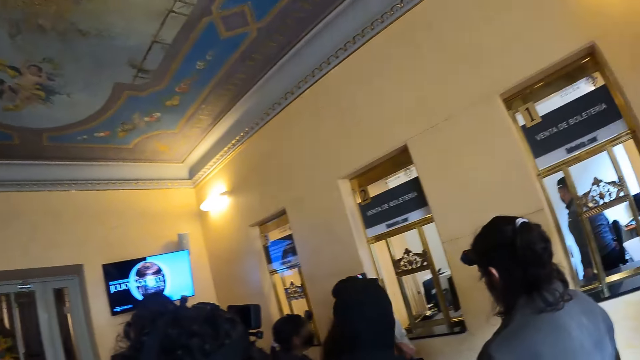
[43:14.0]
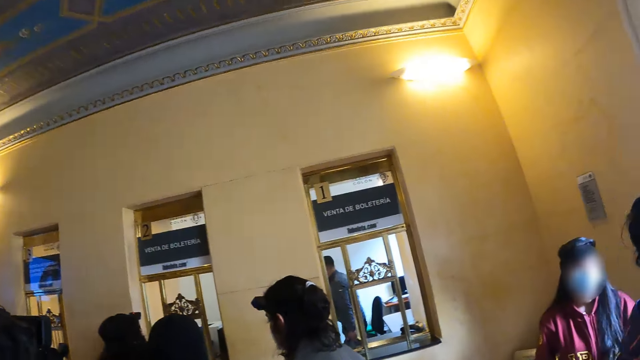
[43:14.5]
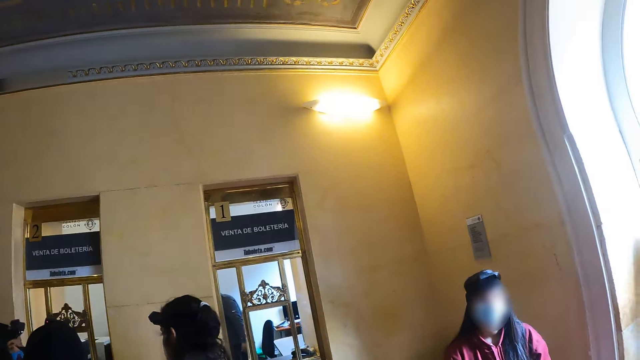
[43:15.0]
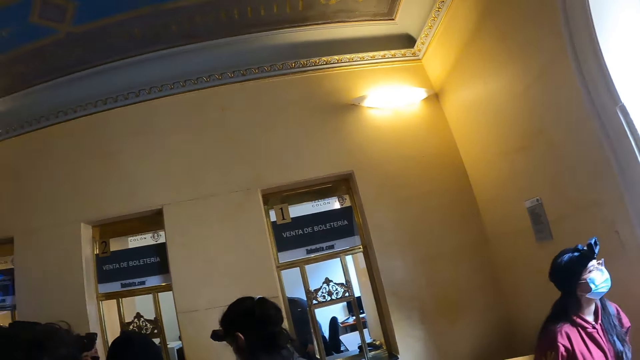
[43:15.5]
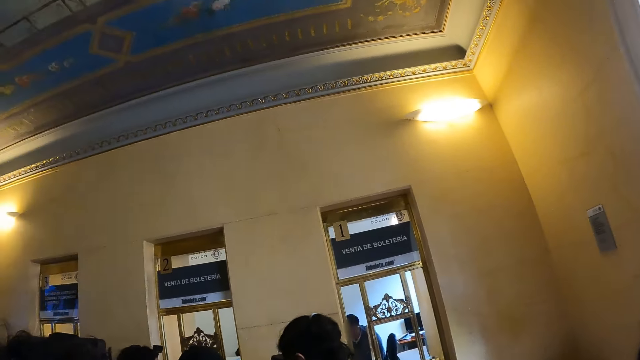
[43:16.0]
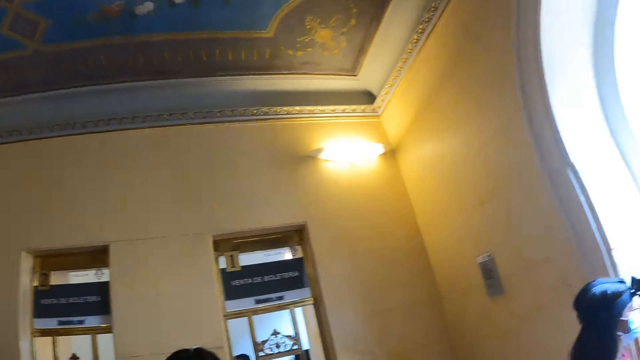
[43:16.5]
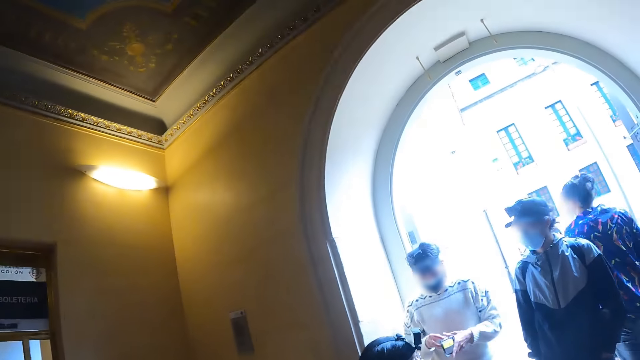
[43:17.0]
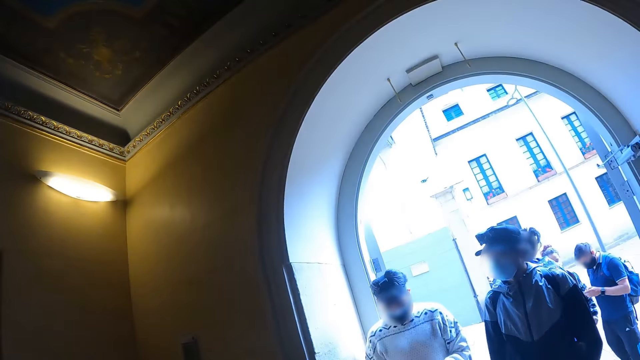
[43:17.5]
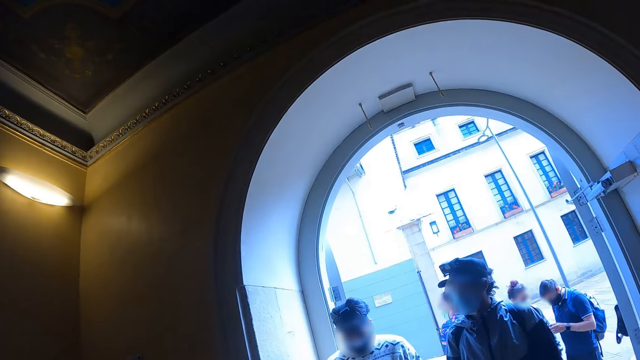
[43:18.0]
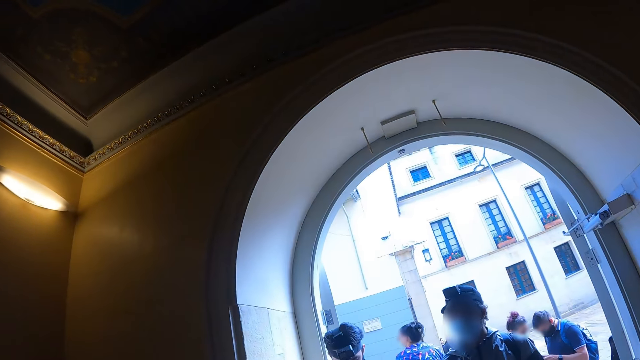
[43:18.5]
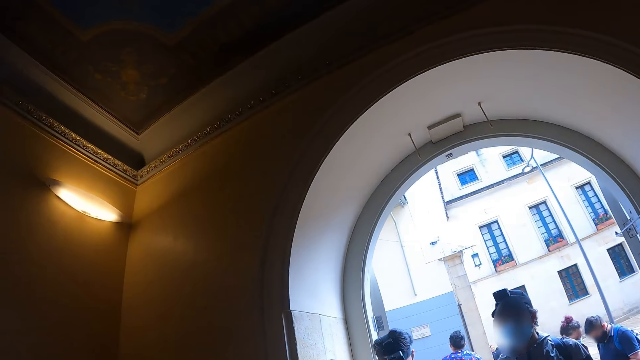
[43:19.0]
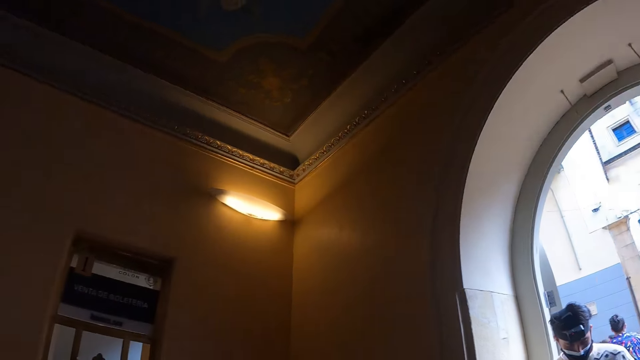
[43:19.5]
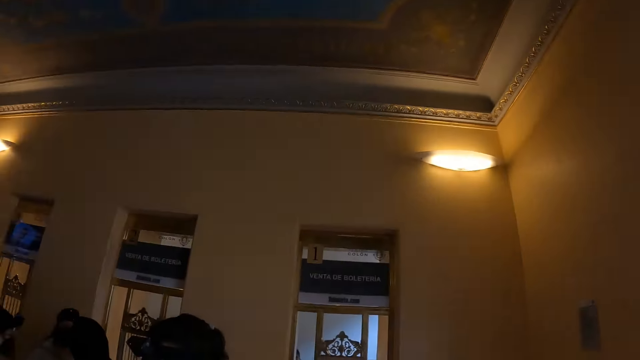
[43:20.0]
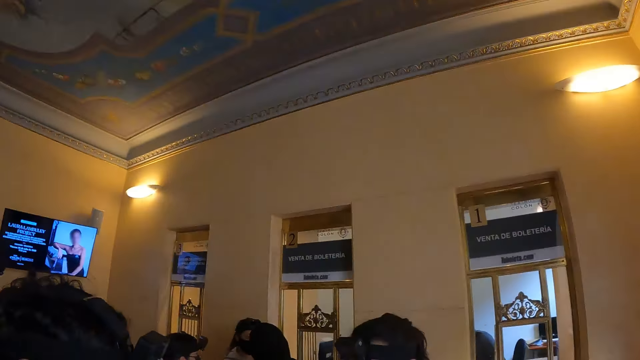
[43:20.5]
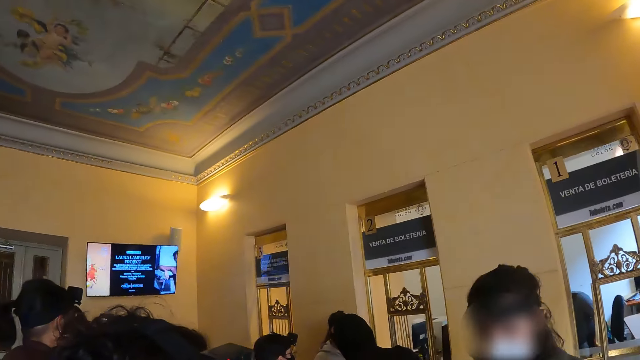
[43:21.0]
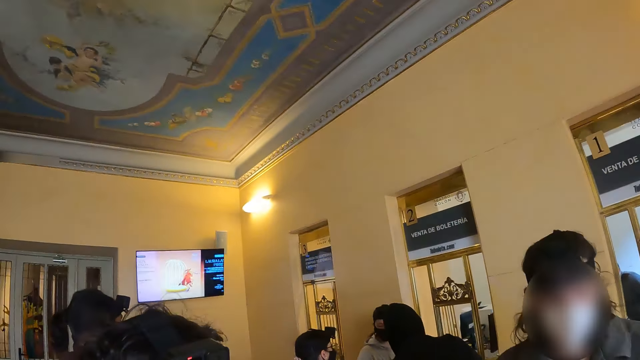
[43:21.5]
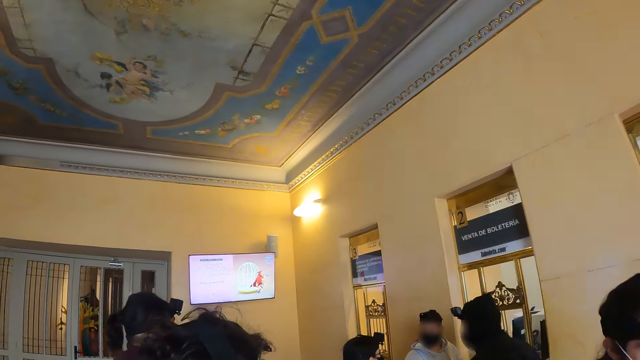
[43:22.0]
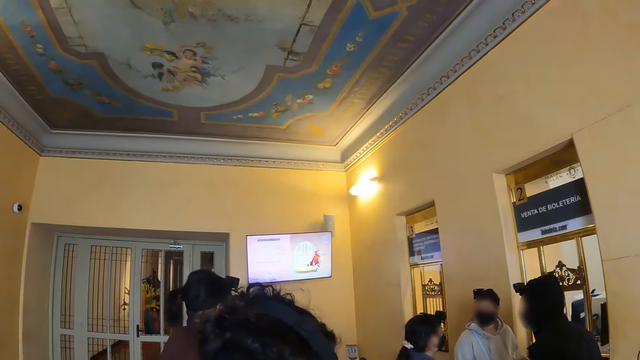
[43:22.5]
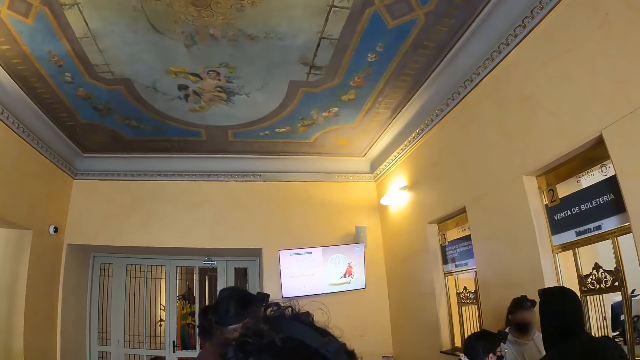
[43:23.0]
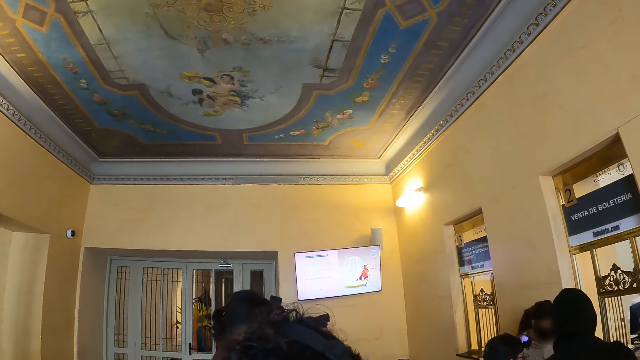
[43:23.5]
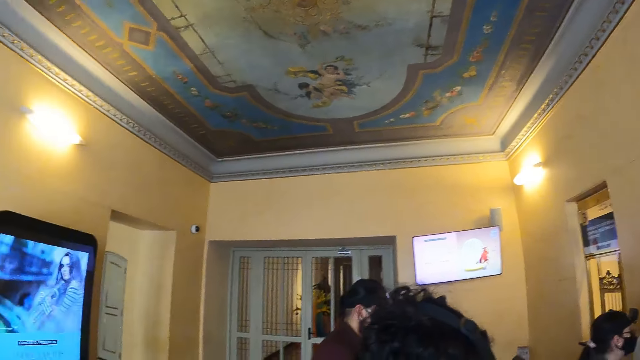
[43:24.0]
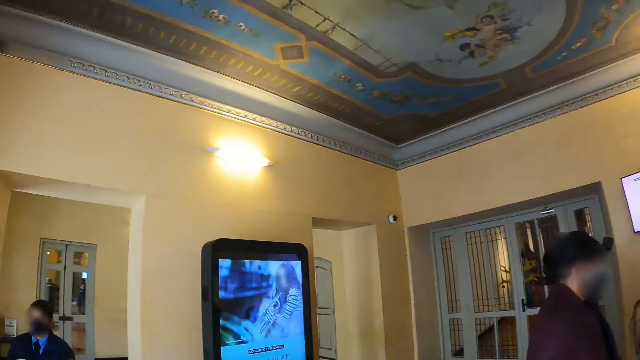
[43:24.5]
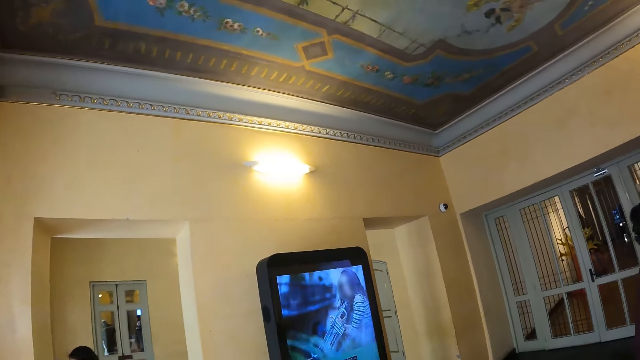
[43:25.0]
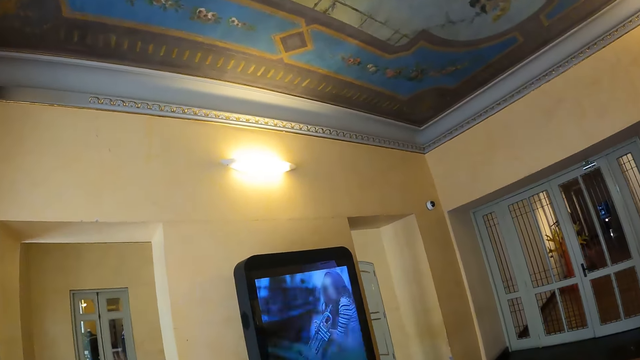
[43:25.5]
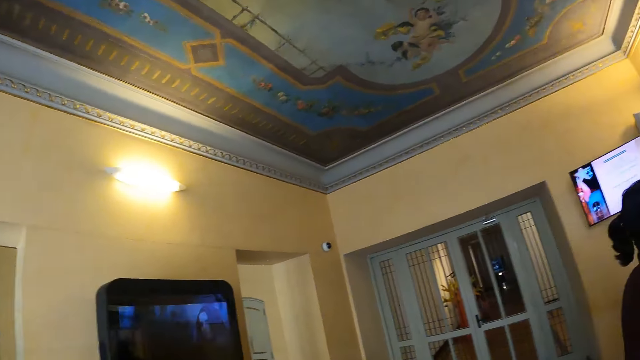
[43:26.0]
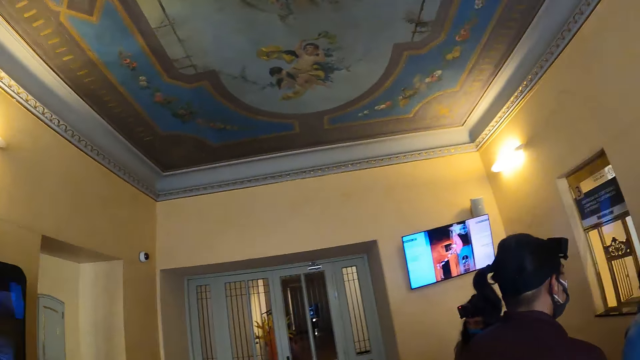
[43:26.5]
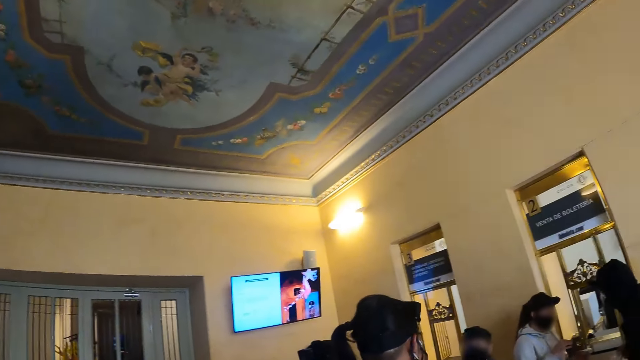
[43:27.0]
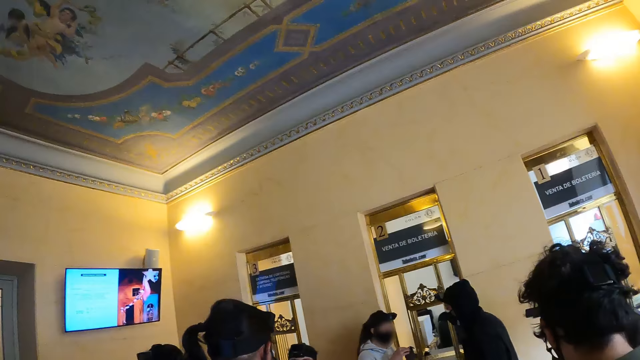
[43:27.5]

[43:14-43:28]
The camera wearer looks around. A woman walks around. The camera wearer looks around. Another woman walks around. The camera wearer looks around. A third woman jumps on the spot. The camera wearer looks around and makes a step. They look around.

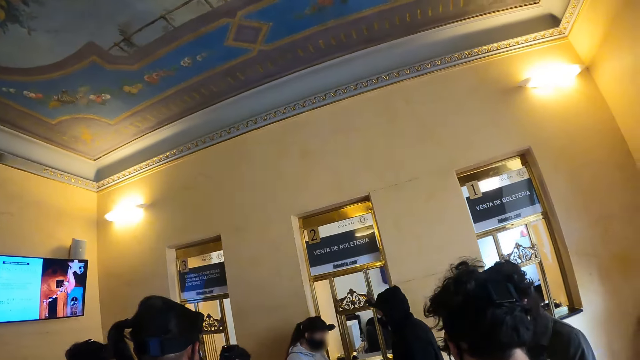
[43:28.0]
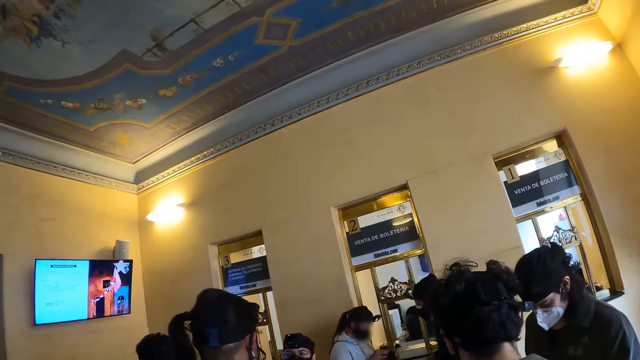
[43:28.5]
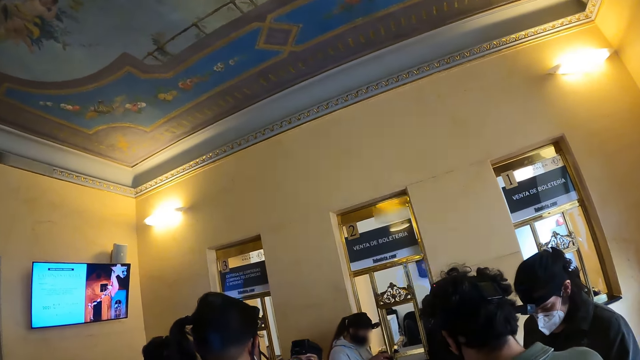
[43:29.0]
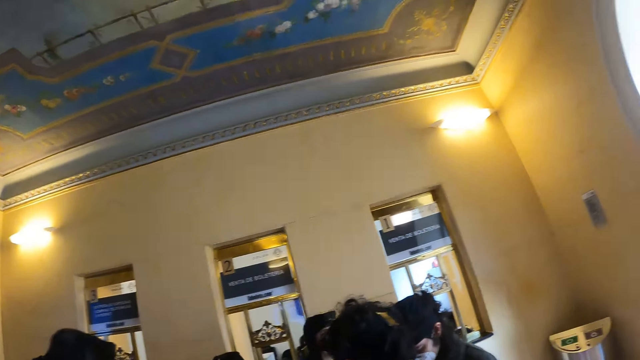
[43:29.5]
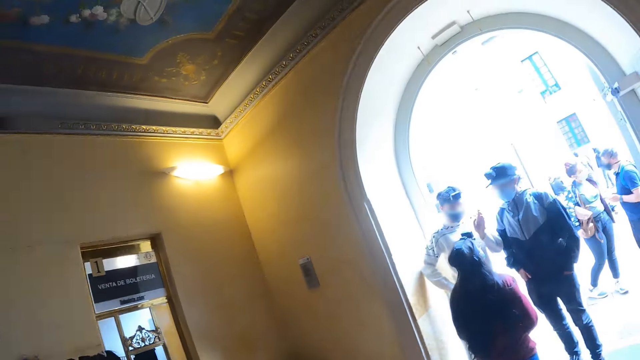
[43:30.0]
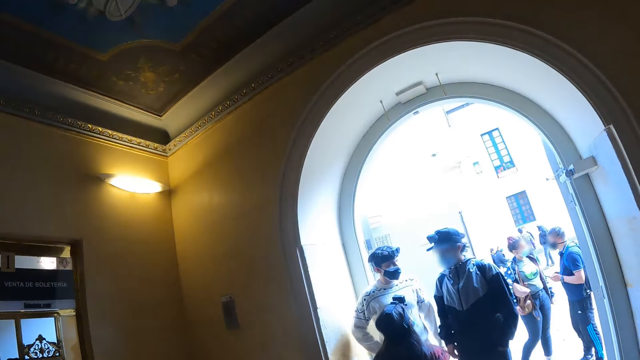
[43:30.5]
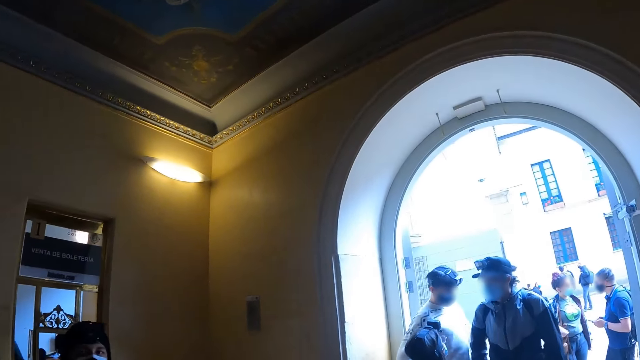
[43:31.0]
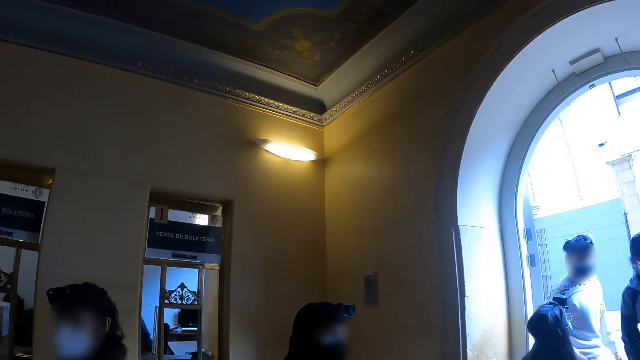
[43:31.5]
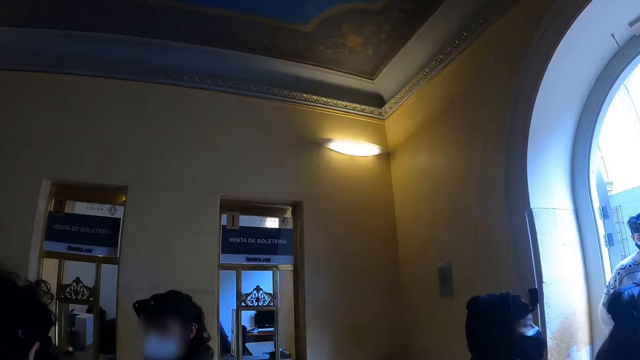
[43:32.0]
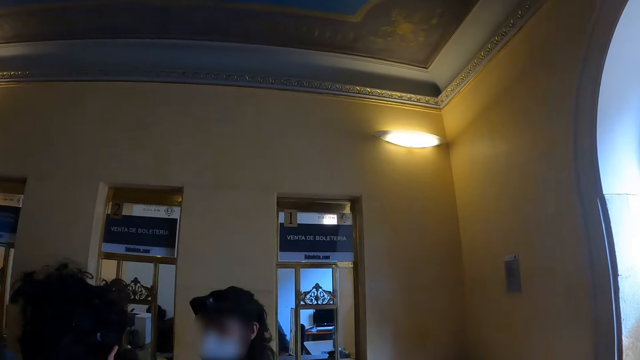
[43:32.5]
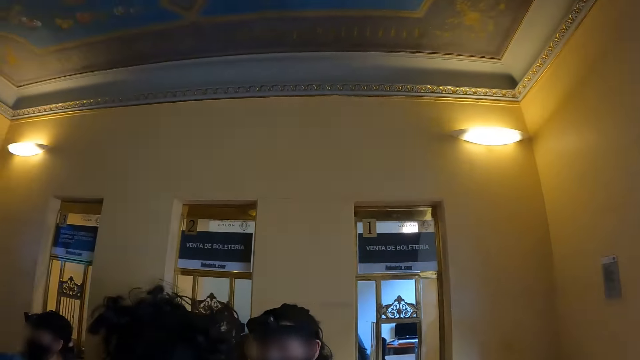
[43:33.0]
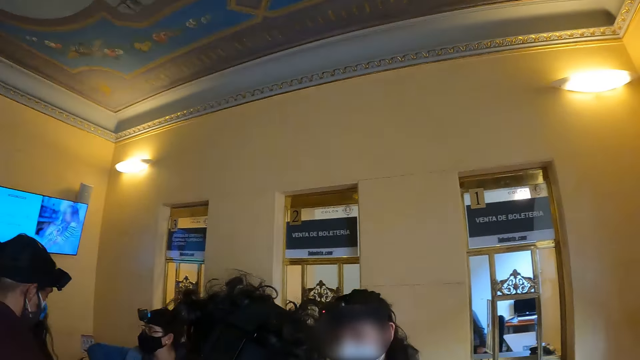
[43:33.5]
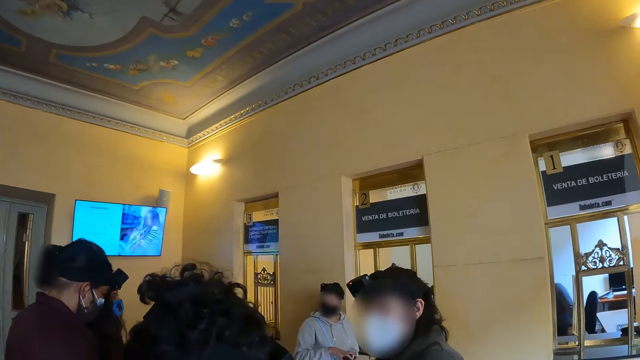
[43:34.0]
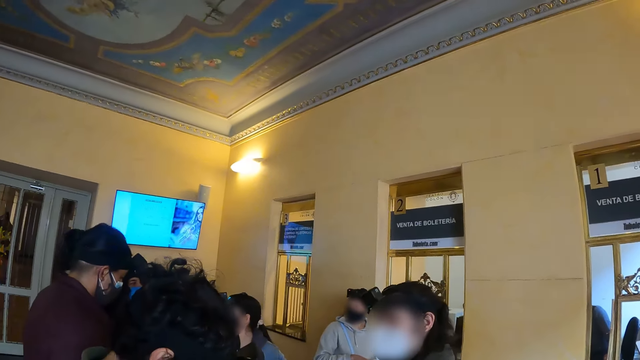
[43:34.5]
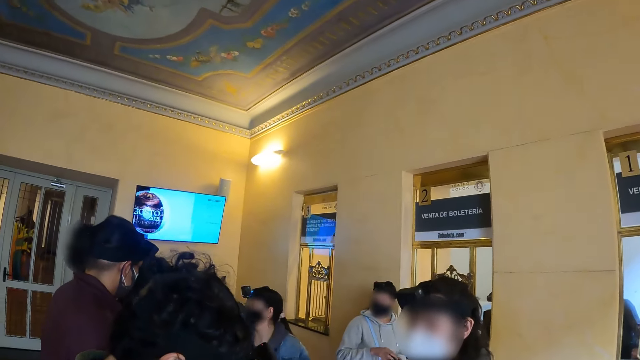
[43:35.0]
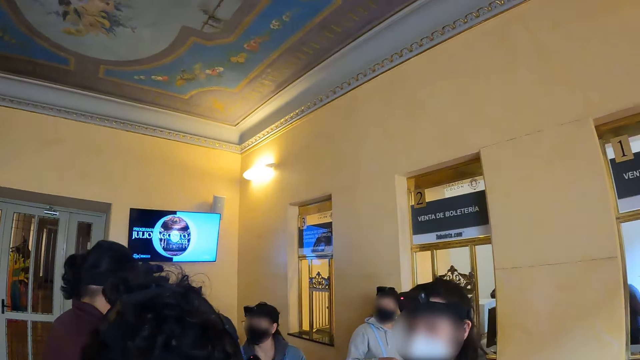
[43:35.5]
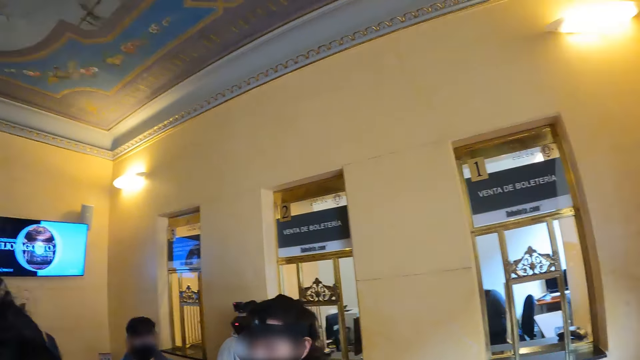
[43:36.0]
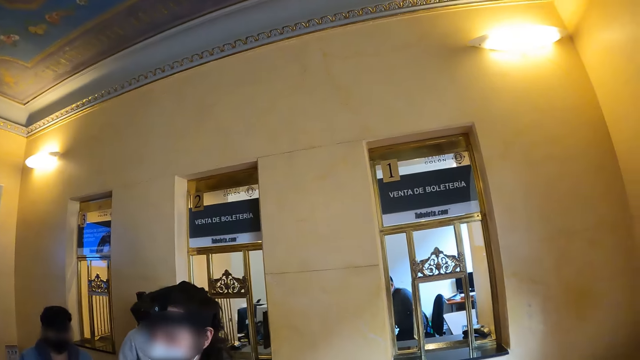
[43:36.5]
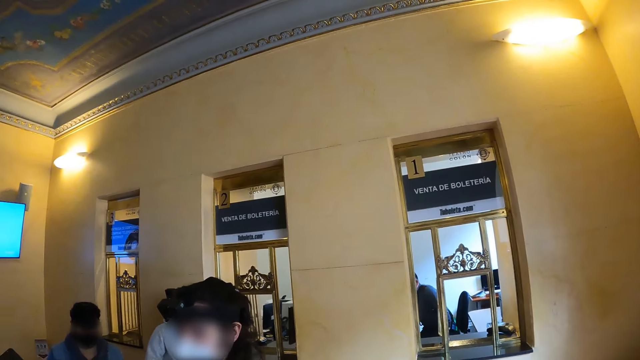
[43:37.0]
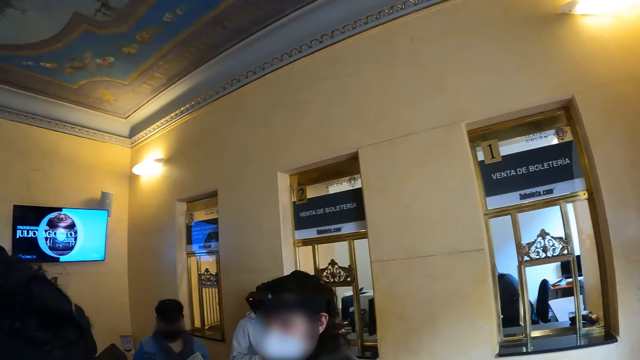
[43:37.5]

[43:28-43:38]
A man and another man count the money. A man converses with someone. A lady dialogues to another lady and a man. The camera wearer looks around. Another man walks around. Four men and two ladies dialogue.
